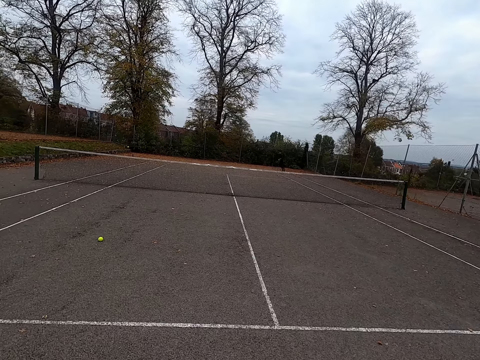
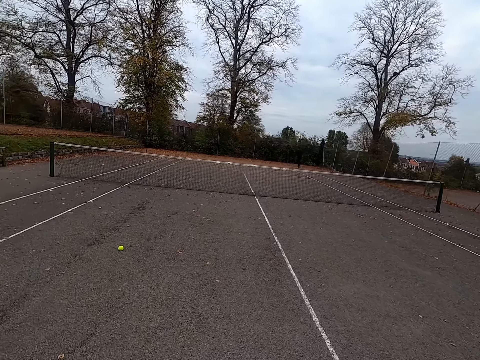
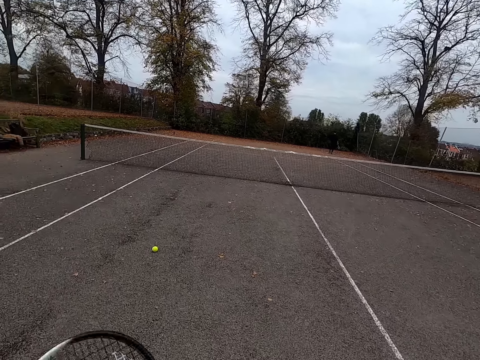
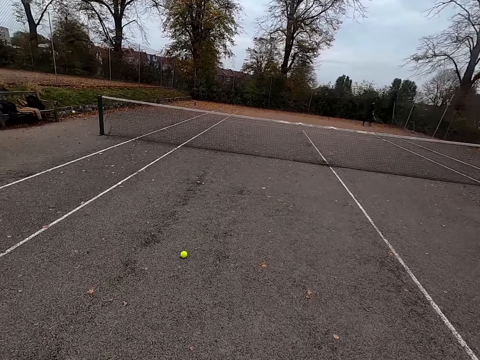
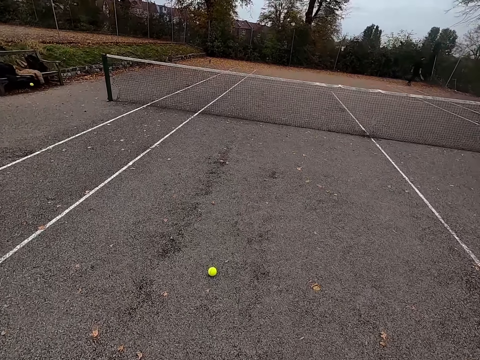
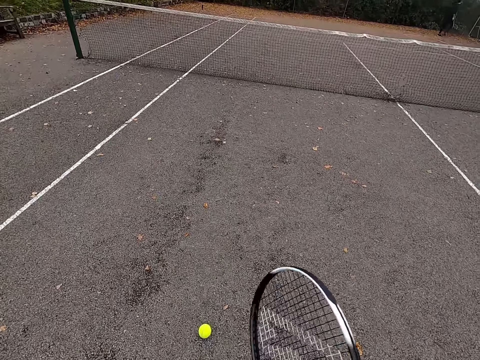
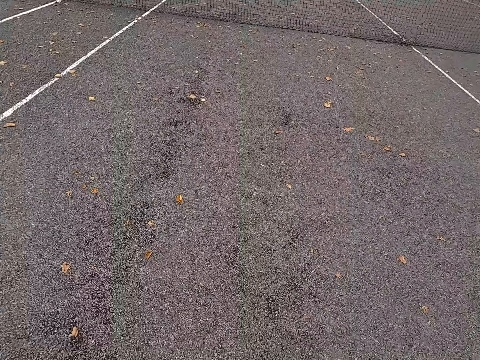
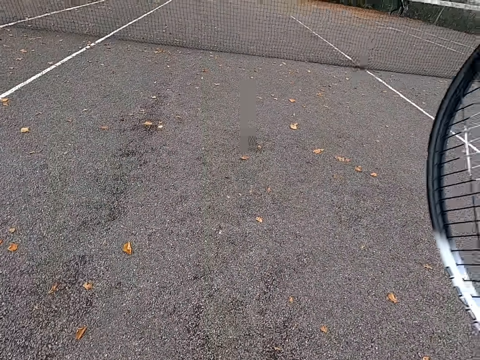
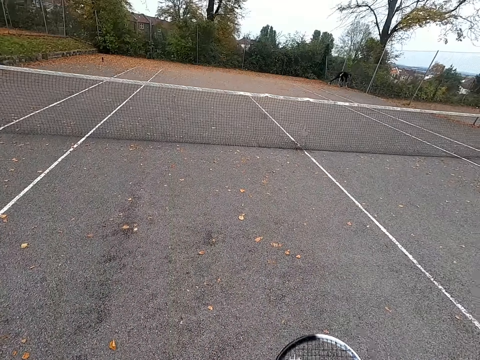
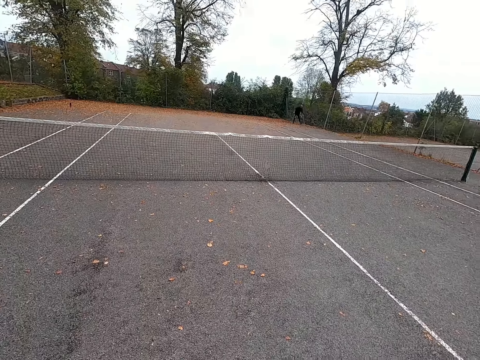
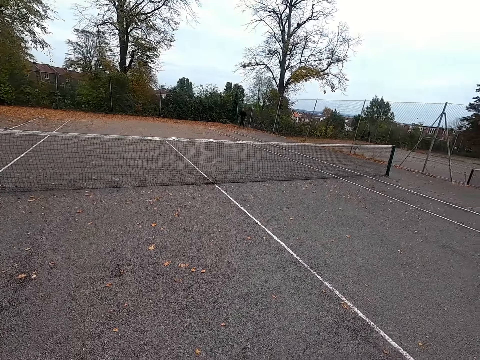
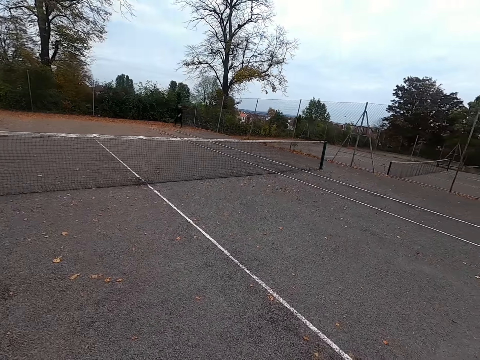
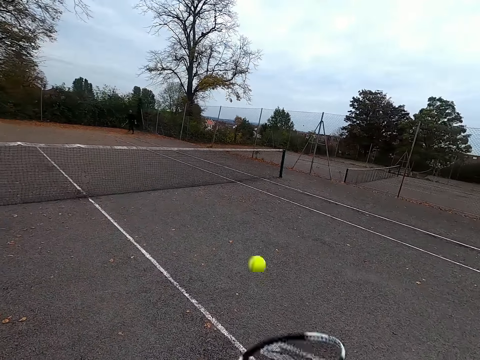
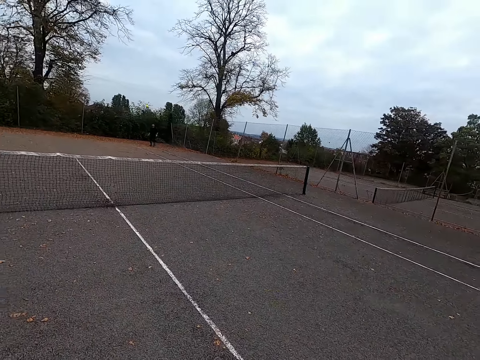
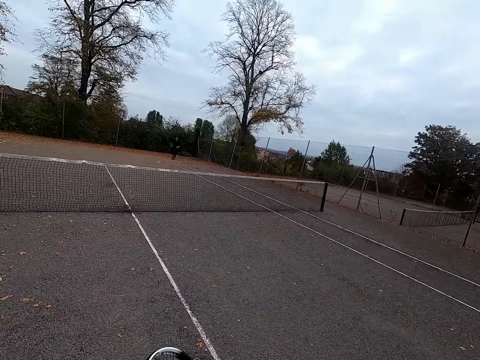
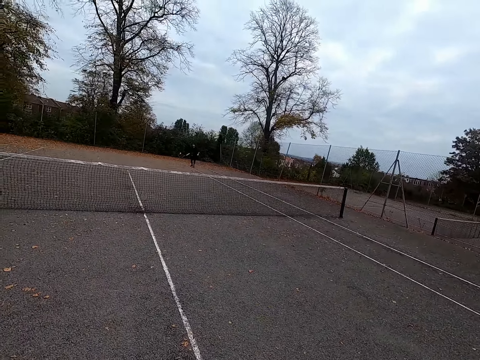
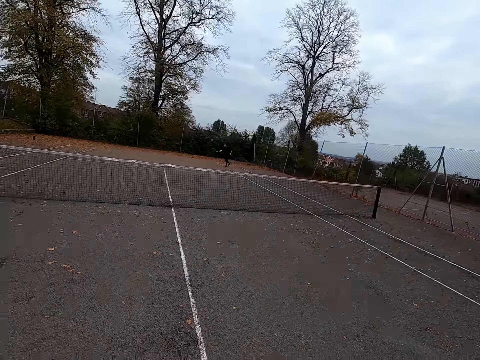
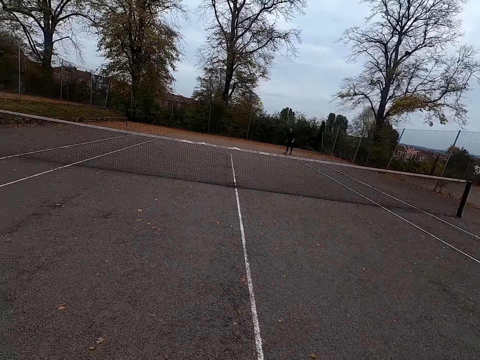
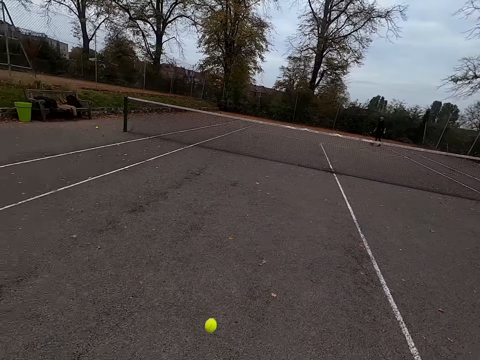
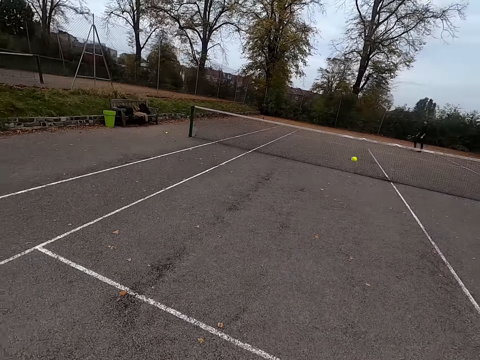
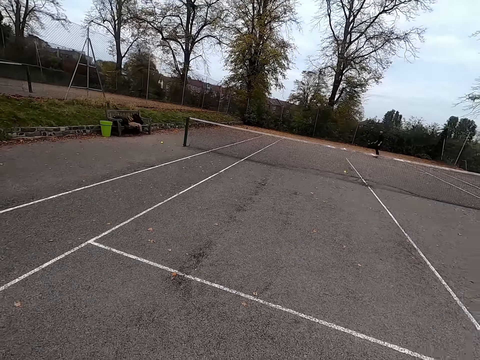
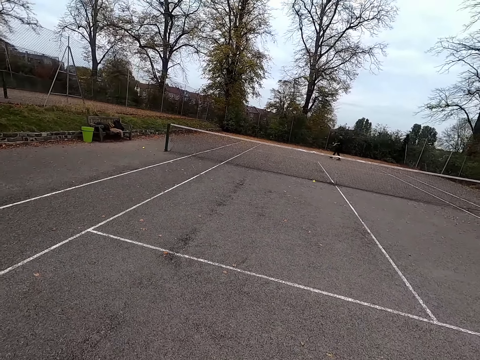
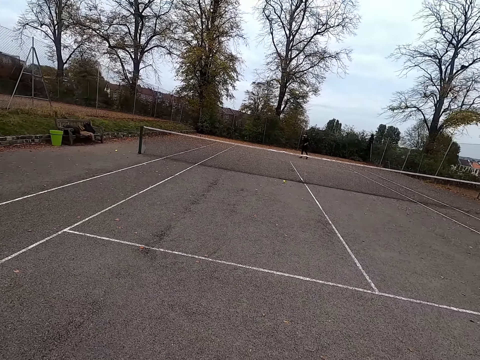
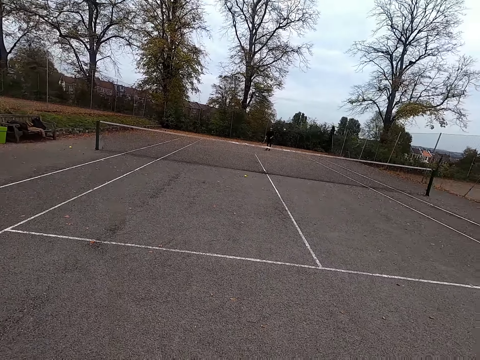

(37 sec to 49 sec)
The camera wearer walks around. They raise the tennis racket. They throw the ball with the tennis bat. The man throws the ball with the tennis bat. The camera wearer throws the ball with the tennis bat.

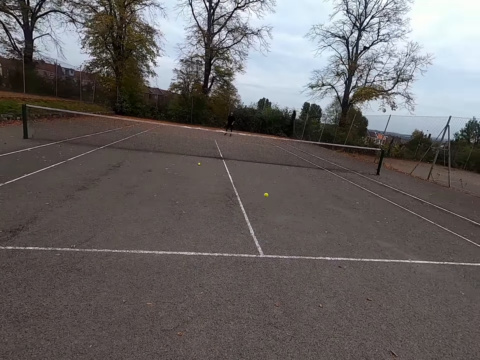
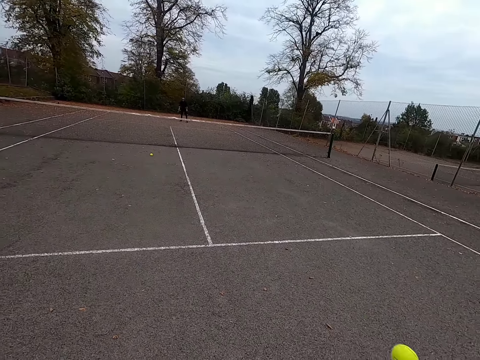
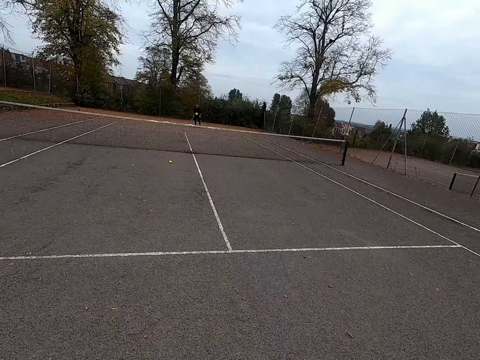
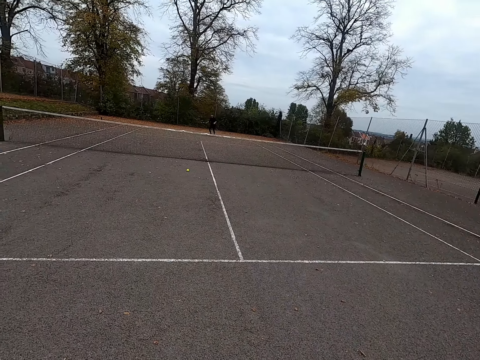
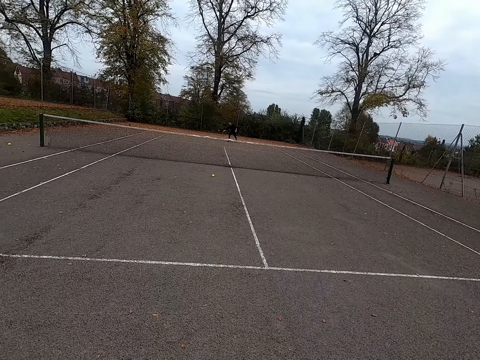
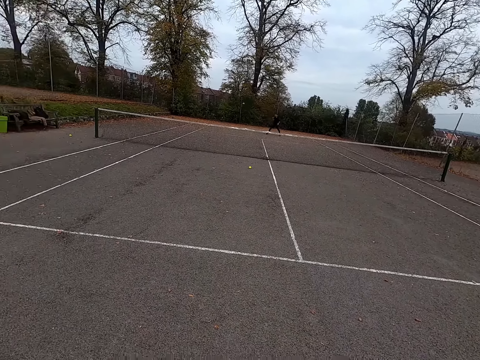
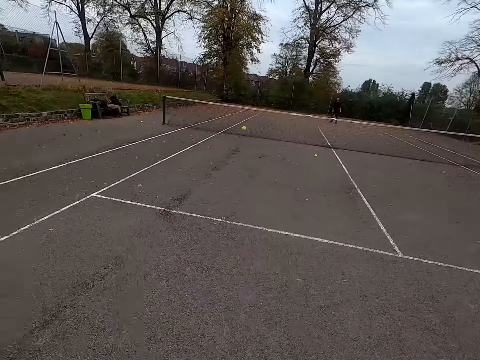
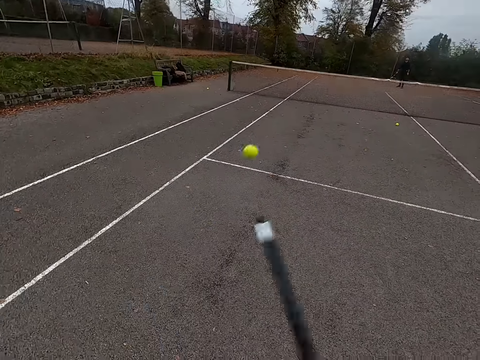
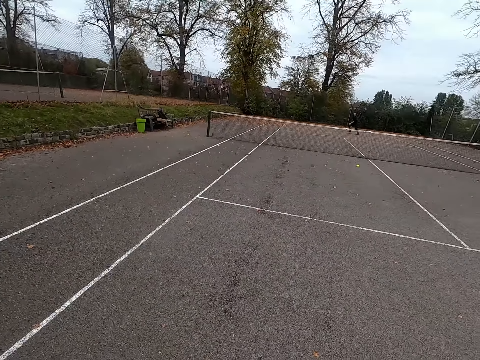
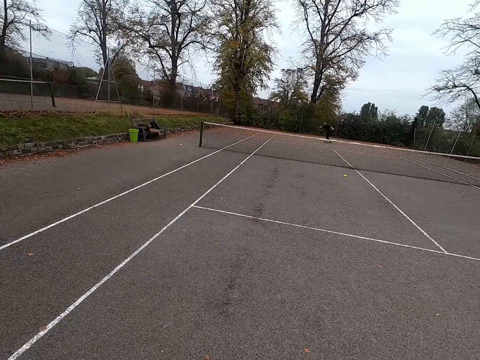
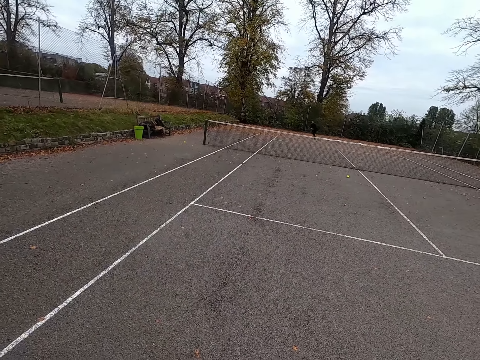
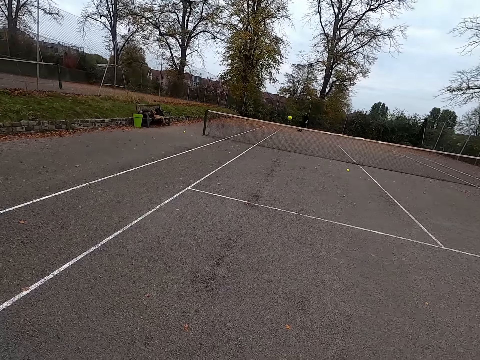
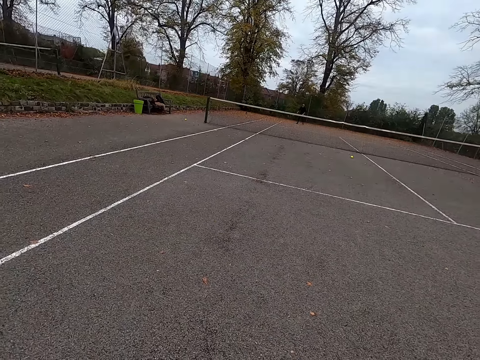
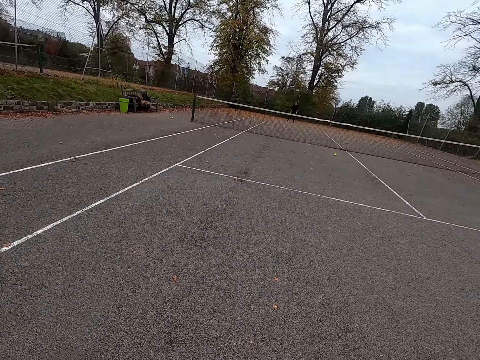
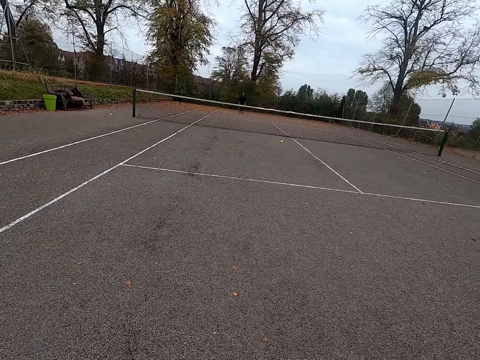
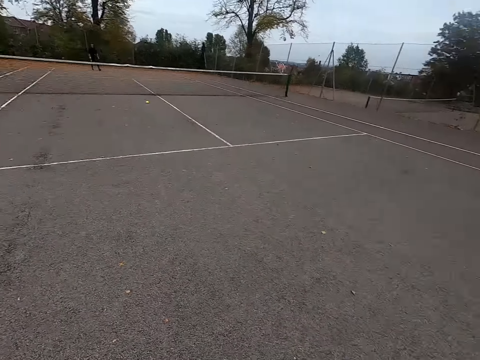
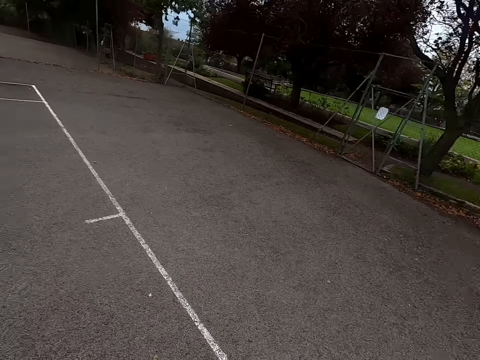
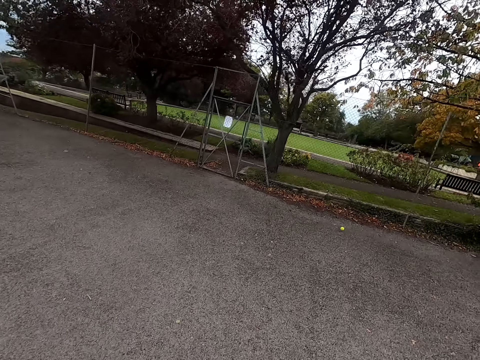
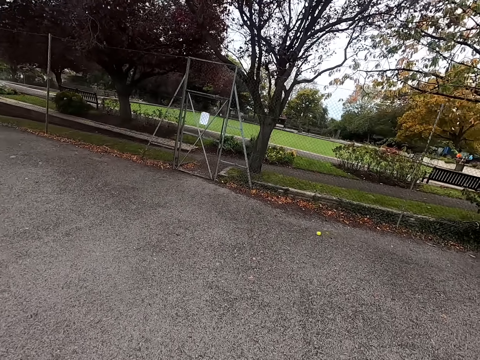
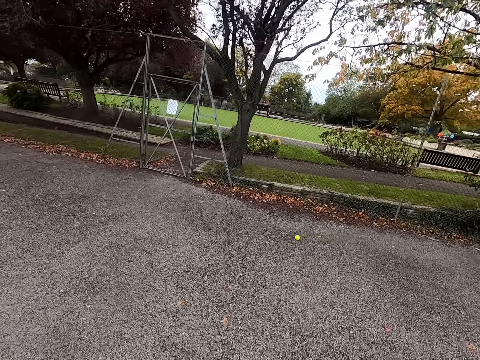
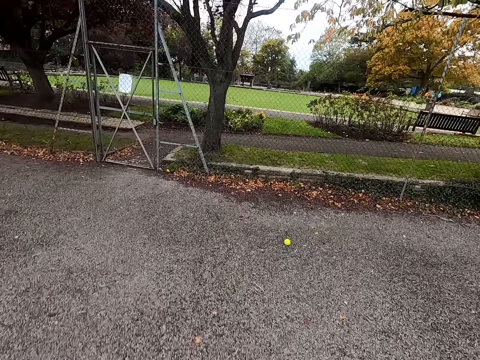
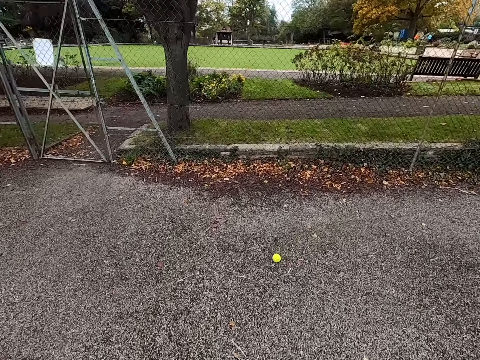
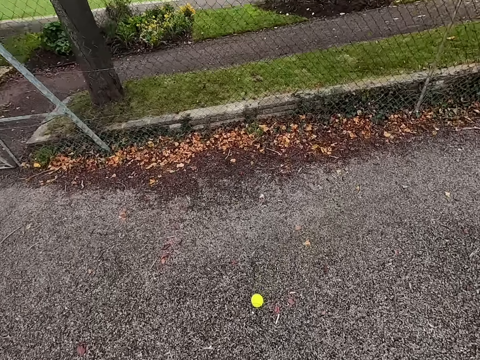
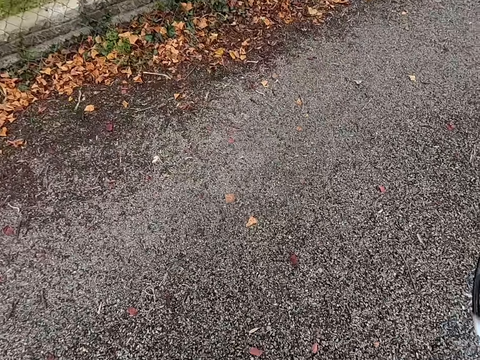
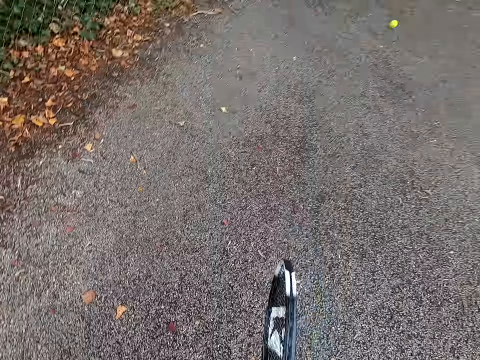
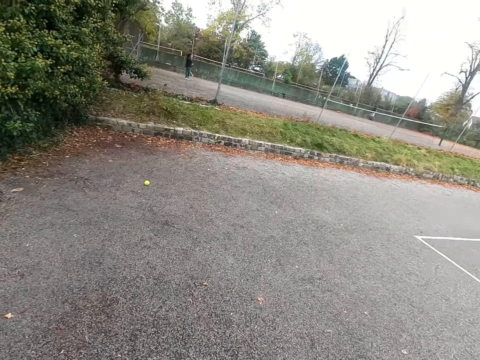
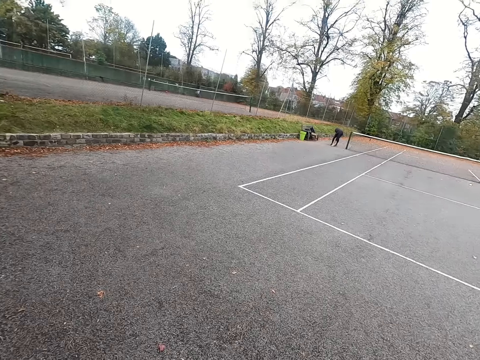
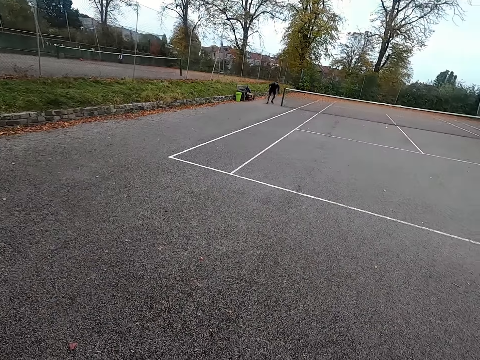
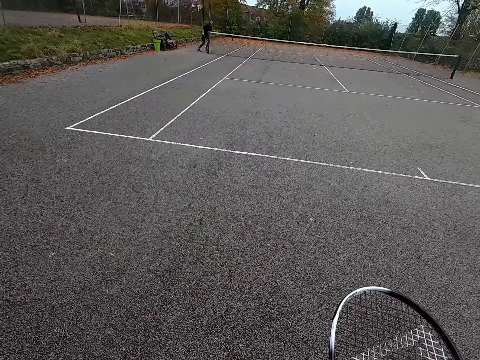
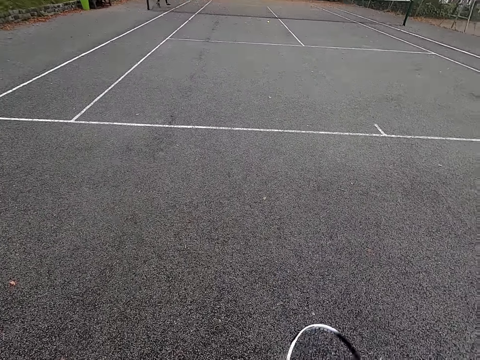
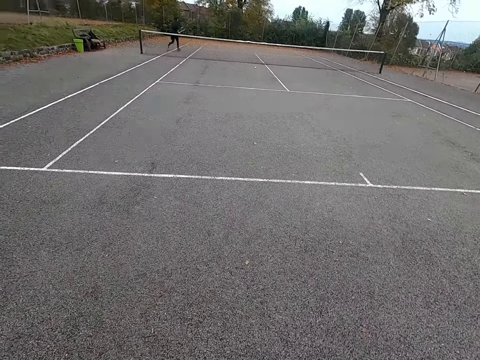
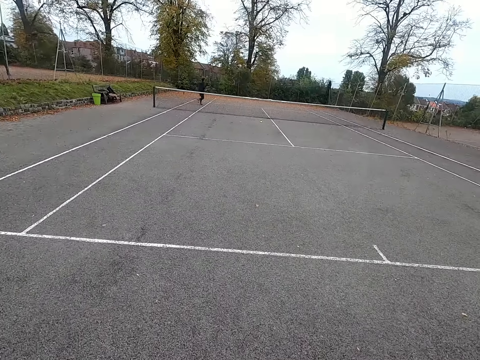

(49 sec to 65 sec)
The man throws the ball with the tennis bat. The camera wearer throws the ball with the tennis bat. The man throws the ball with the tennis bat. The camera wearer throws the ball with the tennis bat. The man throws the ball with the tennis bat. The camera wearer throws the ball with the tennis bat. They look around. They walk around. They pick up the tennis ball. They walk around.
